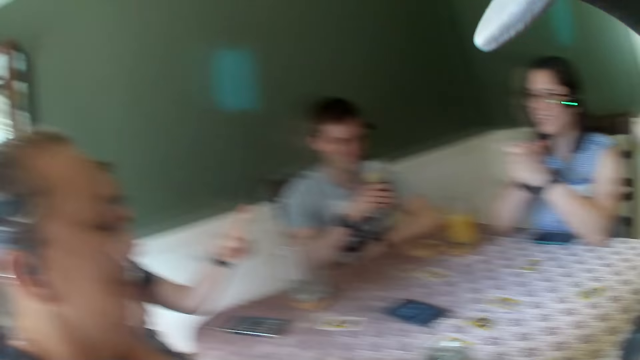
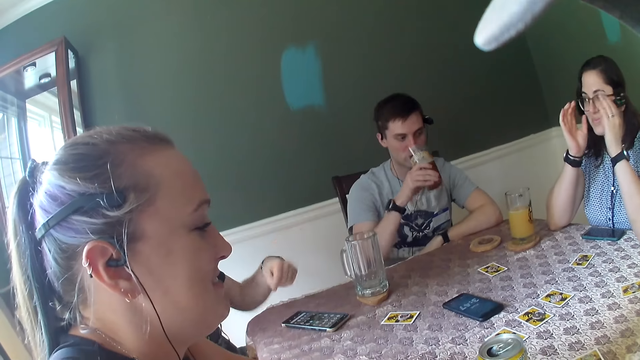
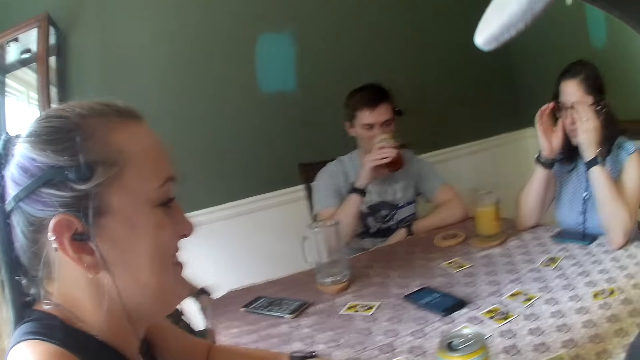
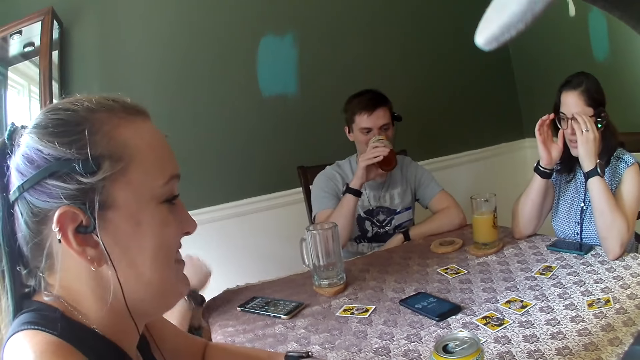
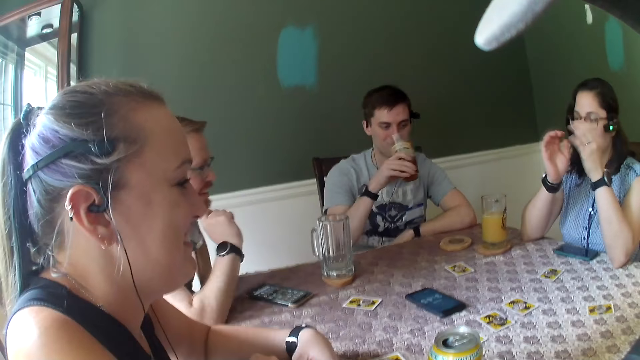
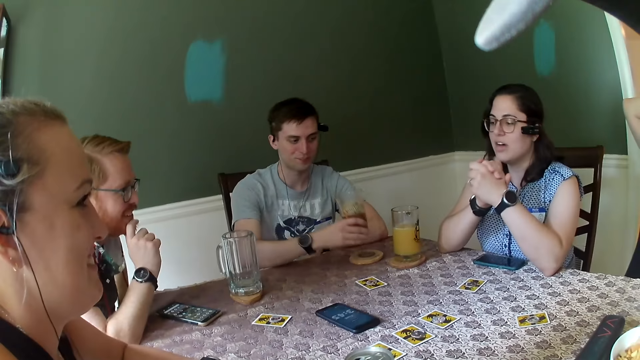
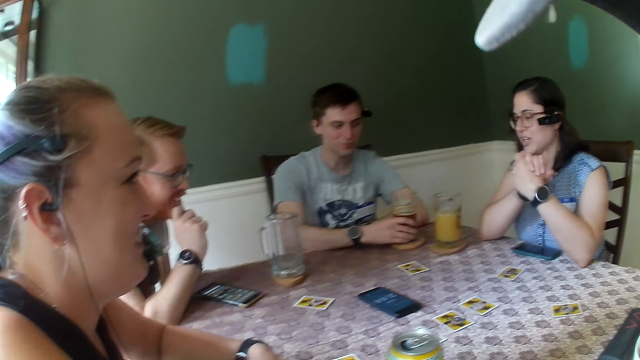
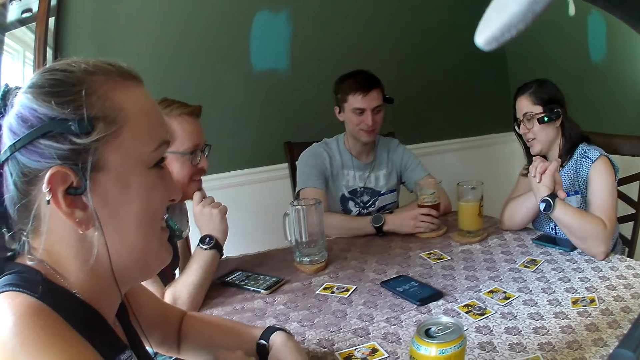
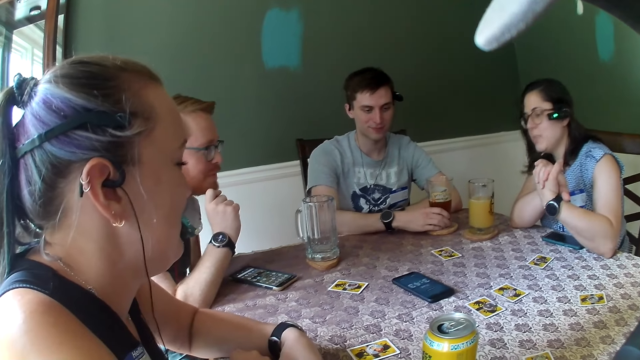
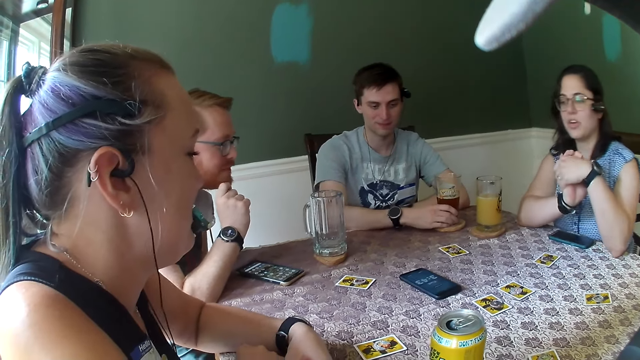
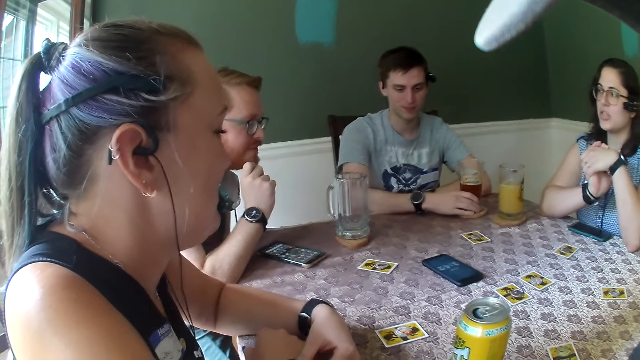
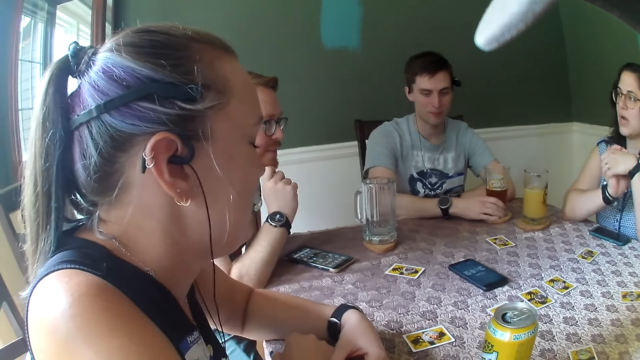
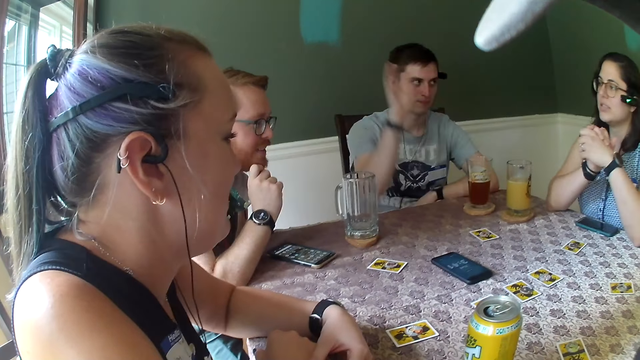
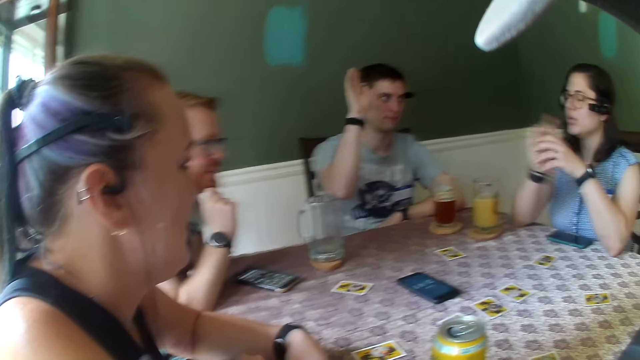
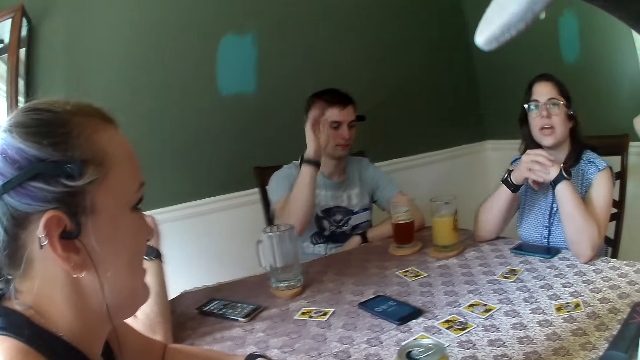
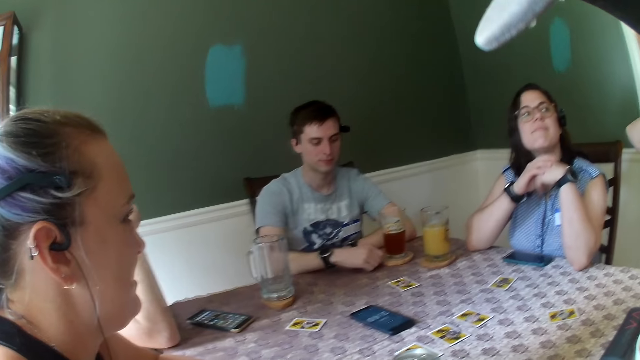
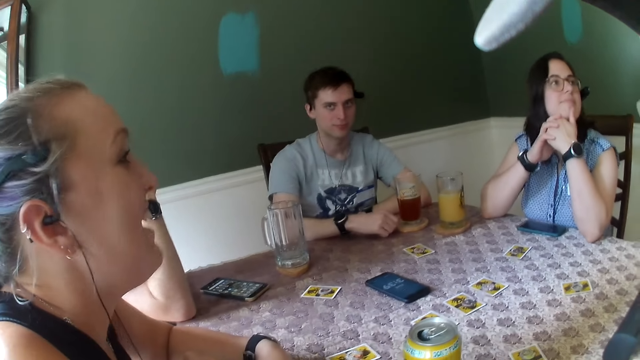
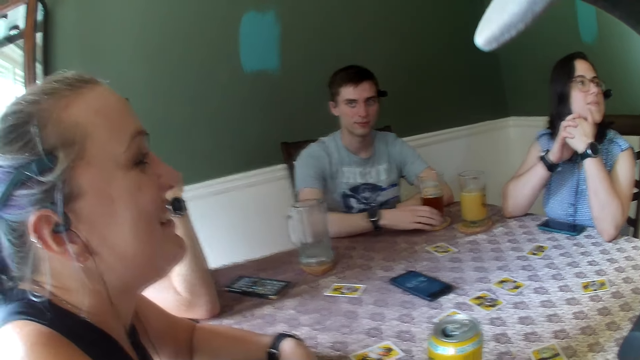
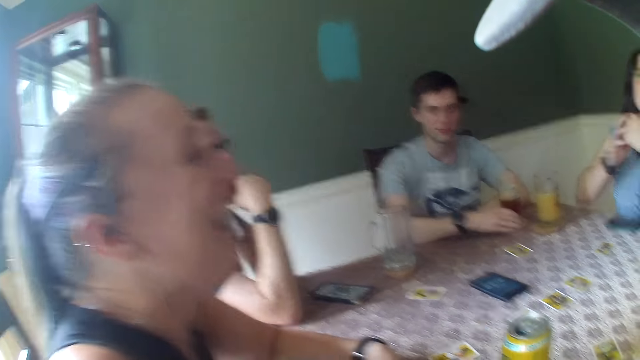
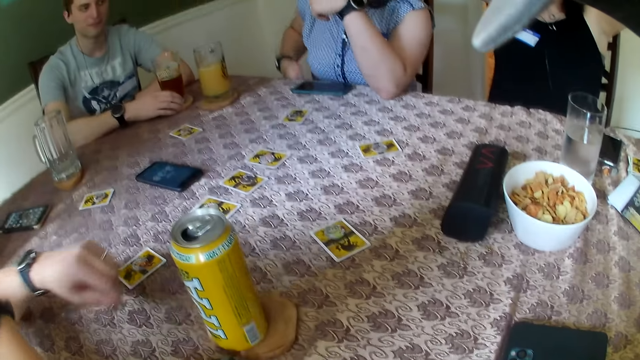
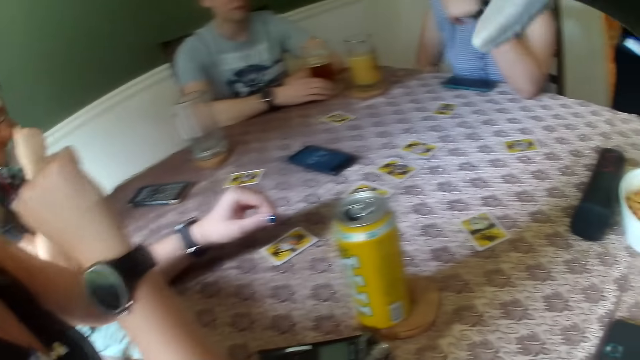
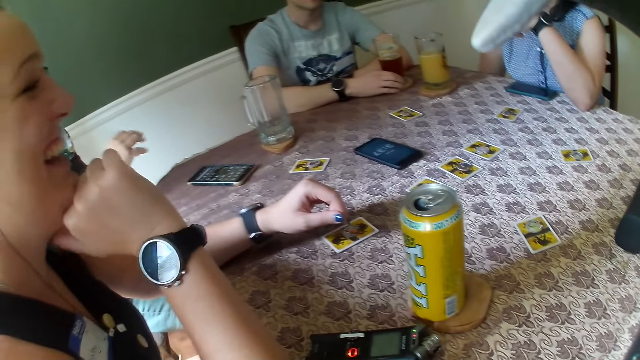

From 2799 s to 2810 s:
A man dialogues with a woman. Another man drinks the cup of beer from the table with his right hand. Another woman touches the glasses on her face with both hands and places both hands together. The first woman dialogues with a third man. The second man places the cup of beer on the table with his right hand. He raises his right hand. A third woman dialogues with a fourth woman.

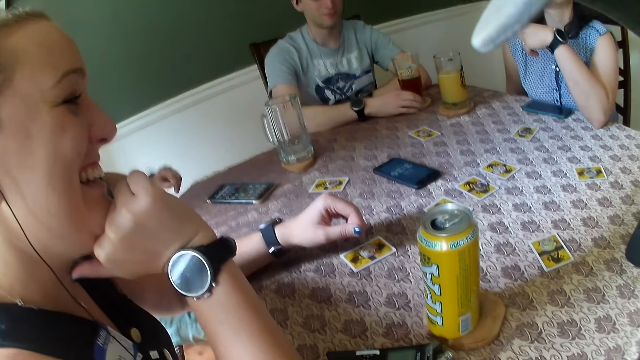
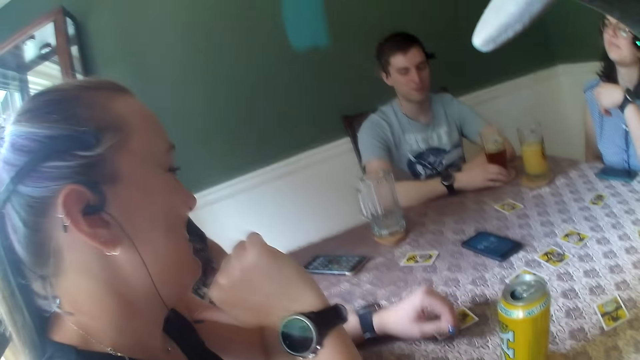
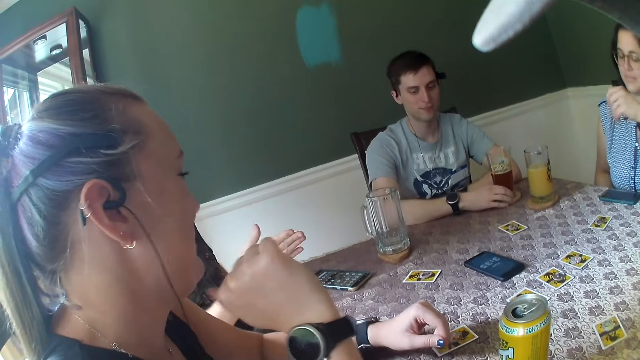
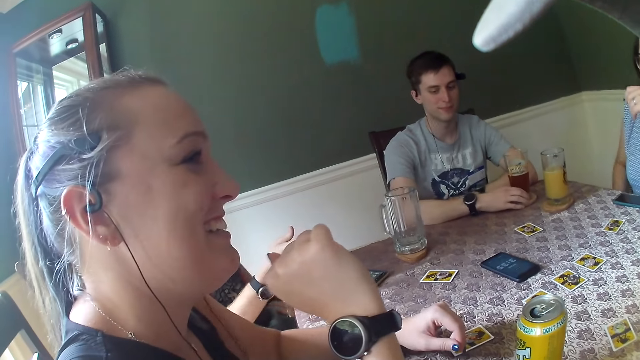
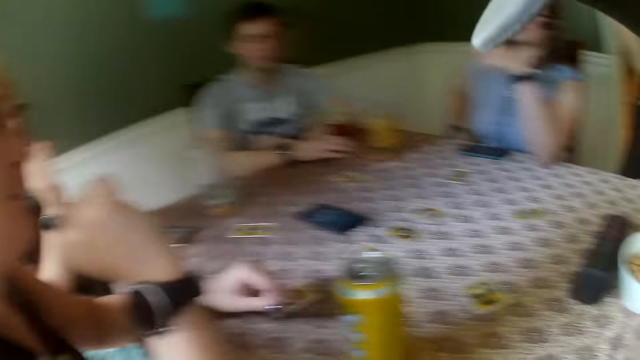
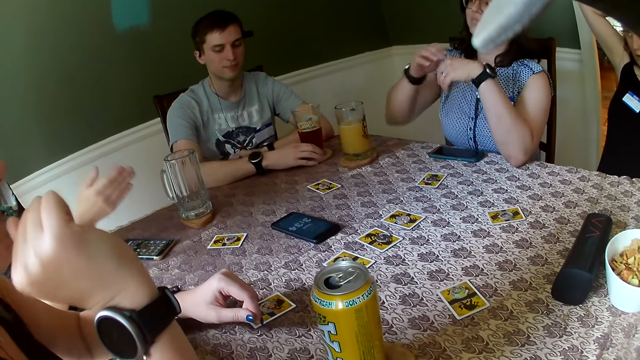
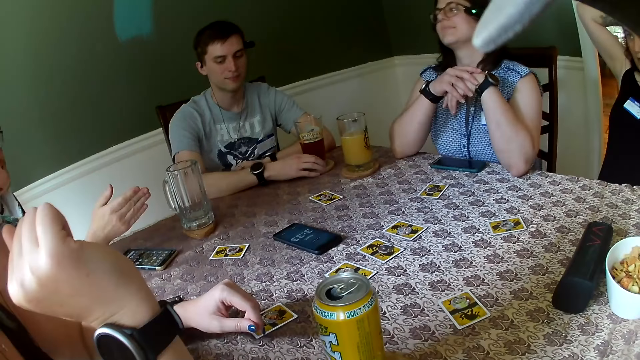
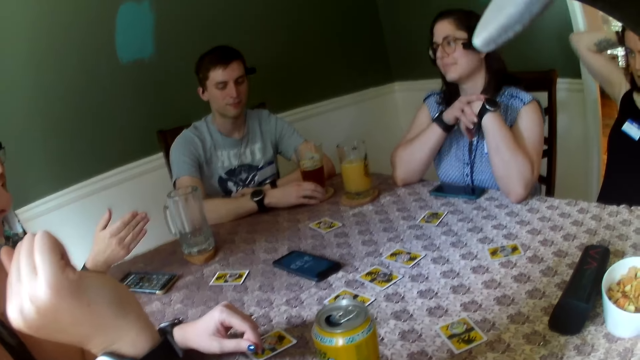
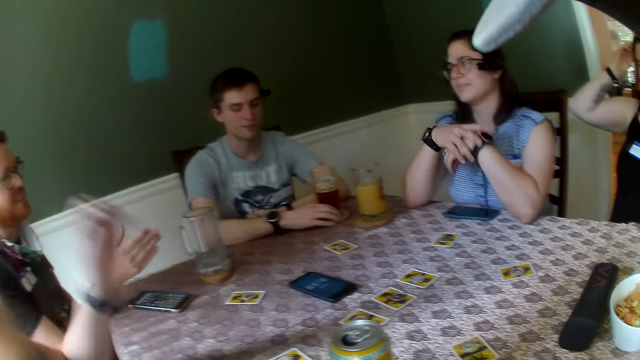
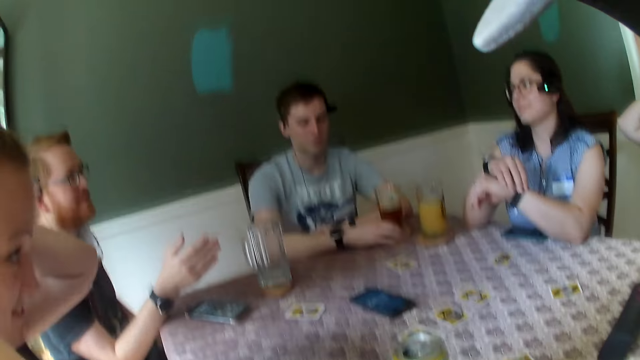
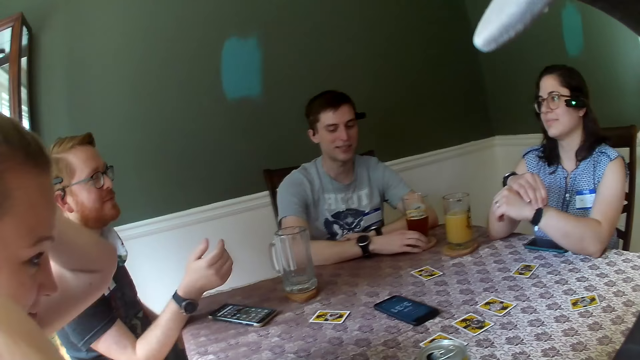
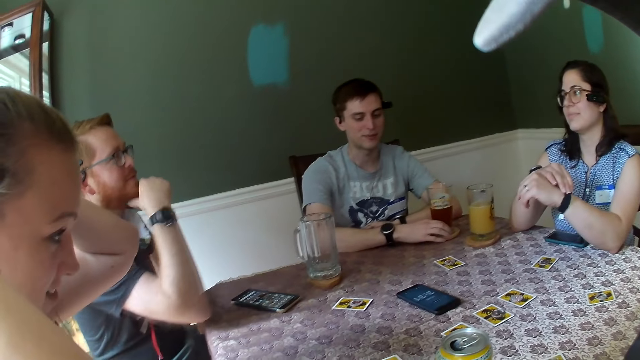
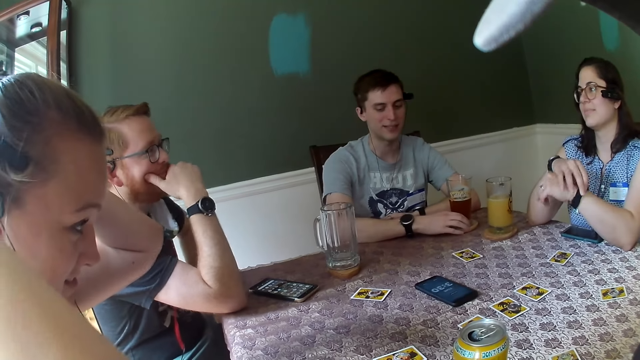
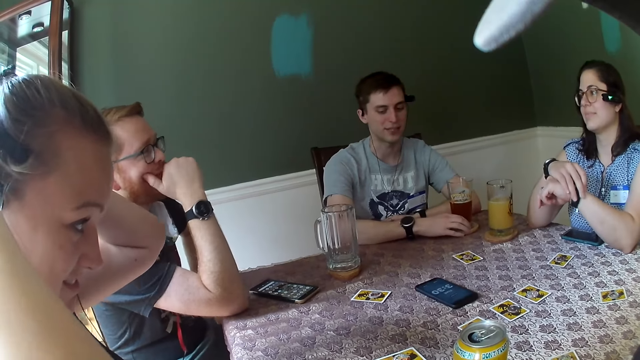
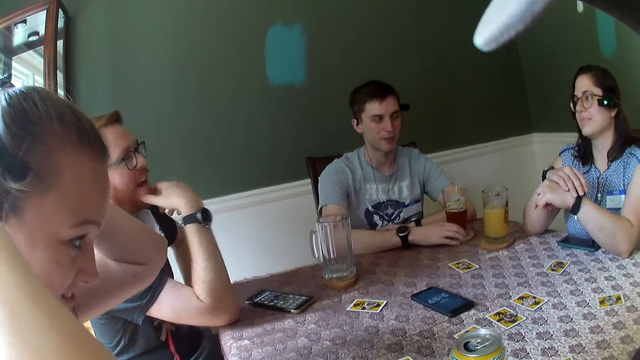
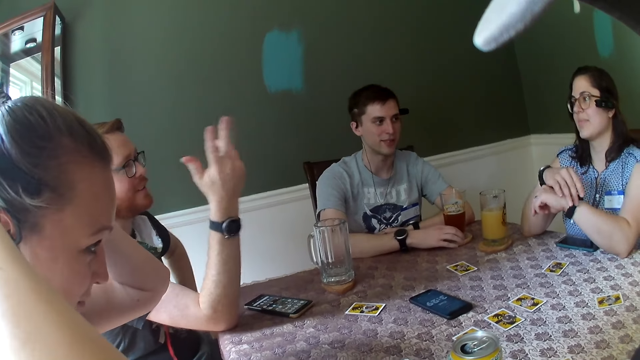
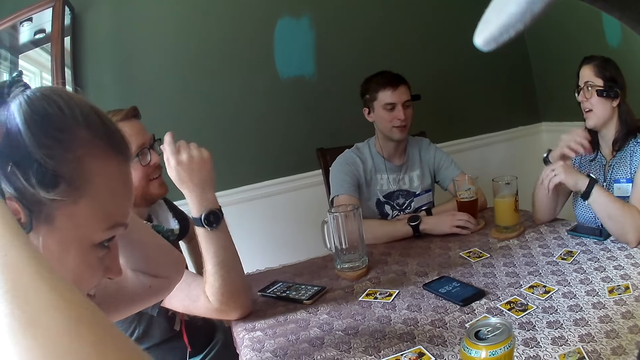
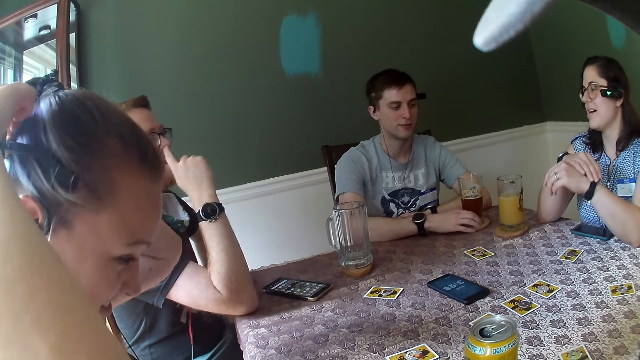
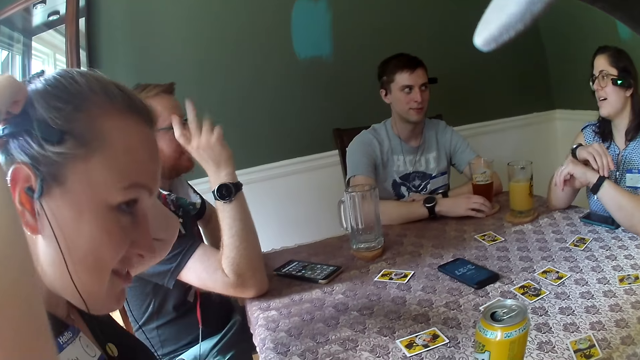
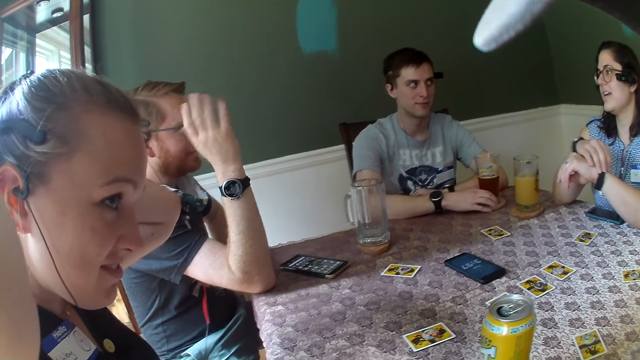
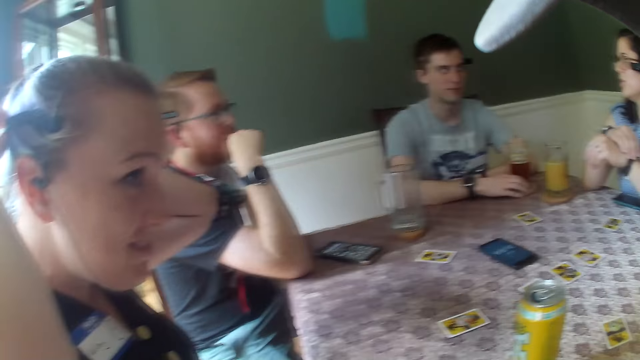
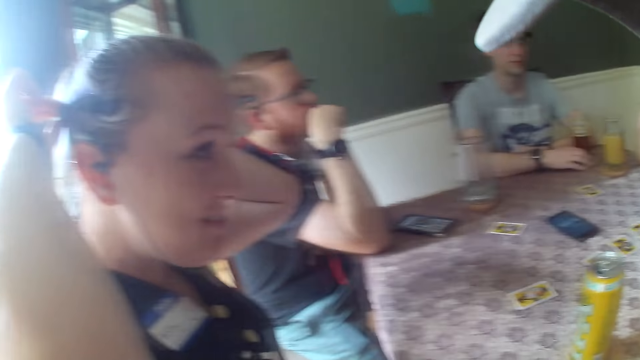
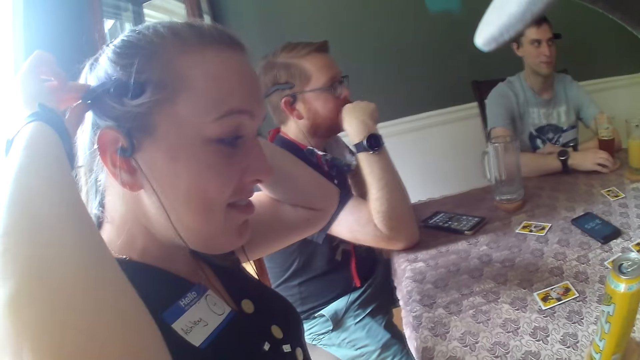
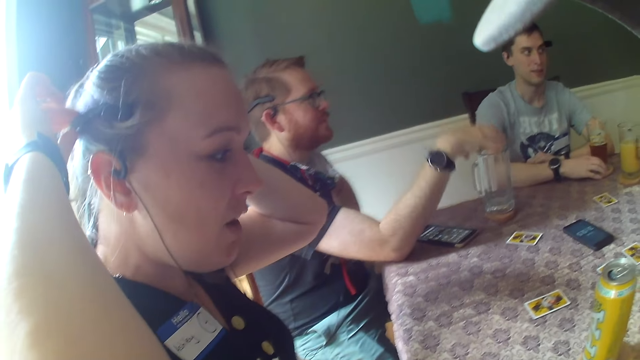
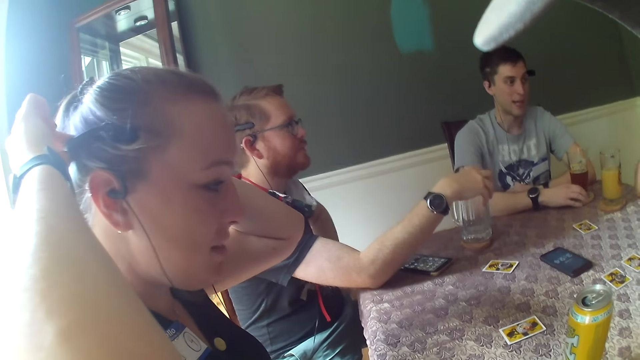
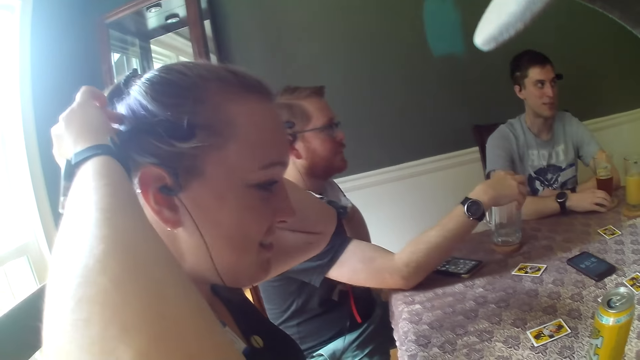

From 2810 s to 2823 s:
The man gesticulates with his right hand. A woman dialogues with another woman. The woman places both hands together. Another woman touches her hair with both hands. The first woman touches a watch on her left hand with her right hand. The man touches his face with his right hand. The man gesticulates with his right hand. The first woman touches the watch on her left hand with her right hand. The camera wearer dialogues with a woman. The man touches the glass of water on the table with his right hand.
